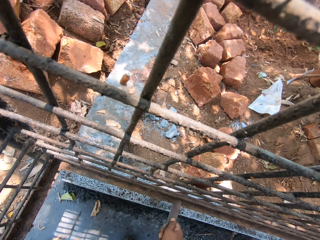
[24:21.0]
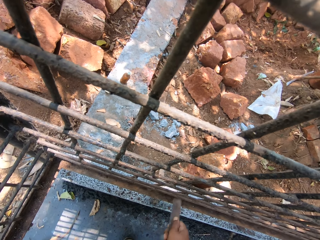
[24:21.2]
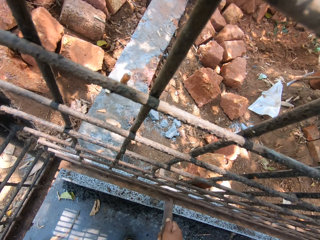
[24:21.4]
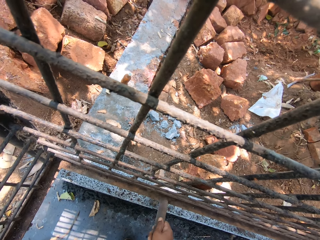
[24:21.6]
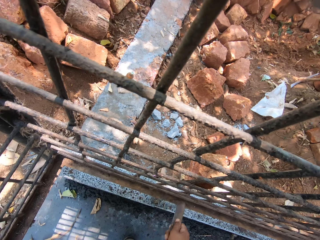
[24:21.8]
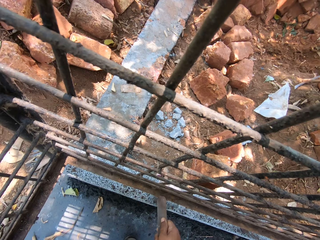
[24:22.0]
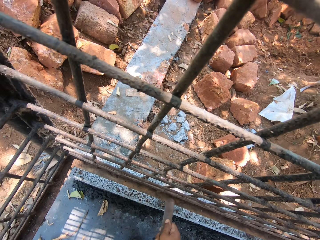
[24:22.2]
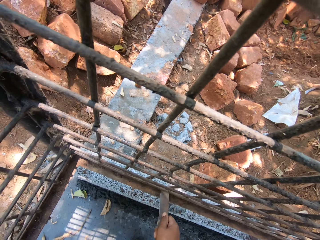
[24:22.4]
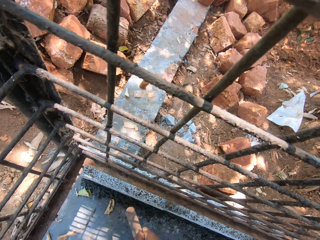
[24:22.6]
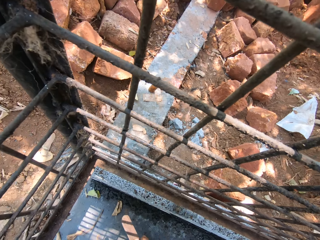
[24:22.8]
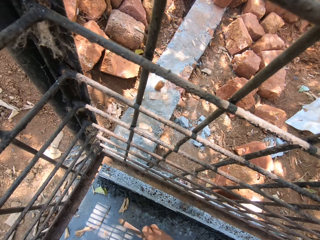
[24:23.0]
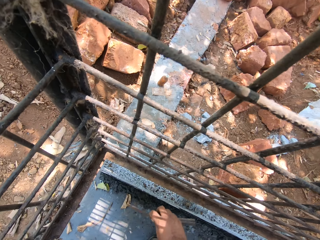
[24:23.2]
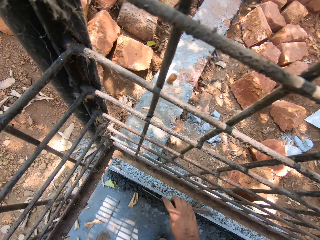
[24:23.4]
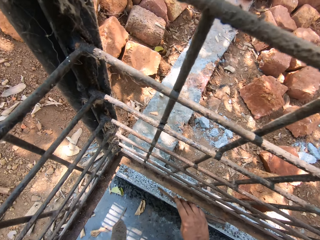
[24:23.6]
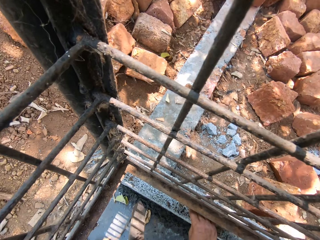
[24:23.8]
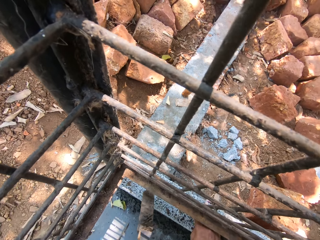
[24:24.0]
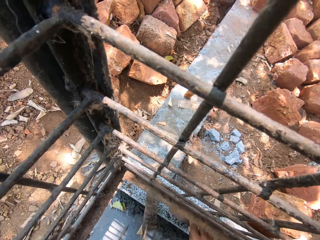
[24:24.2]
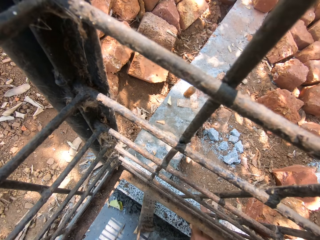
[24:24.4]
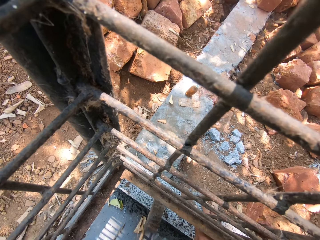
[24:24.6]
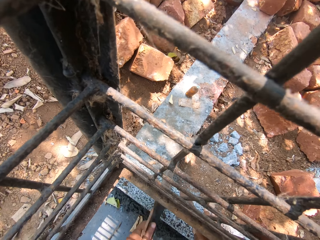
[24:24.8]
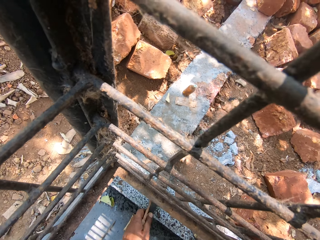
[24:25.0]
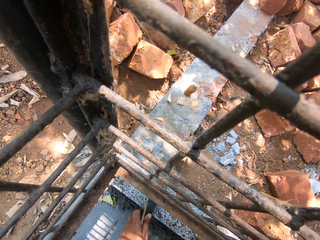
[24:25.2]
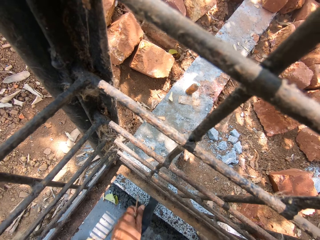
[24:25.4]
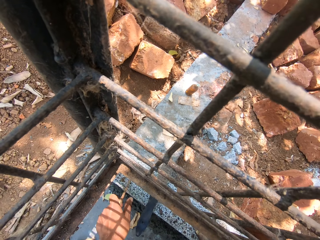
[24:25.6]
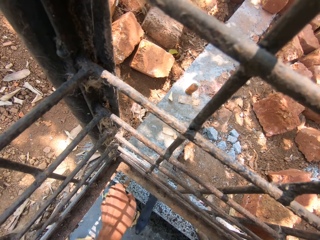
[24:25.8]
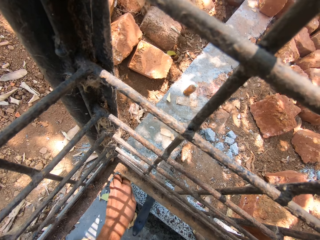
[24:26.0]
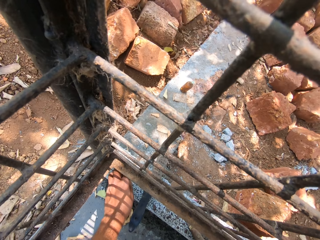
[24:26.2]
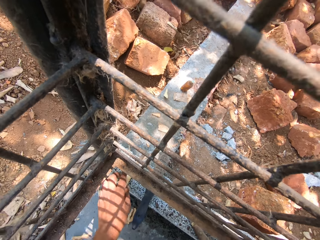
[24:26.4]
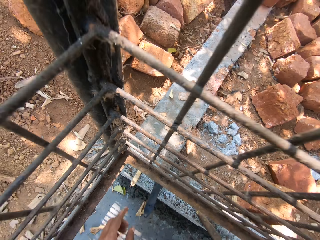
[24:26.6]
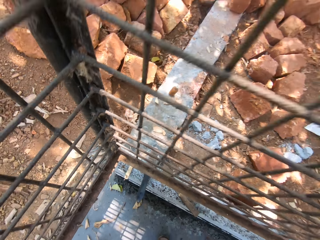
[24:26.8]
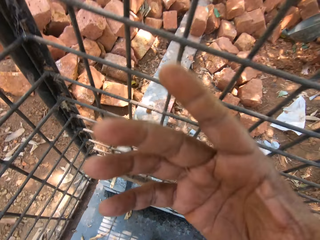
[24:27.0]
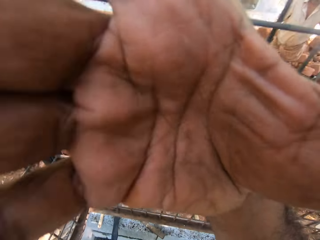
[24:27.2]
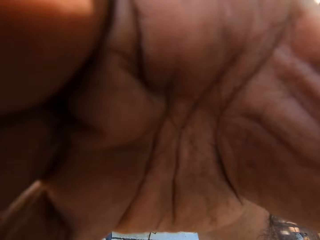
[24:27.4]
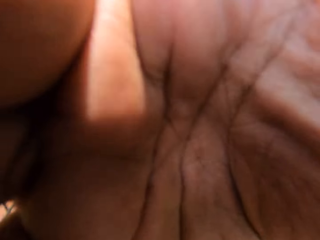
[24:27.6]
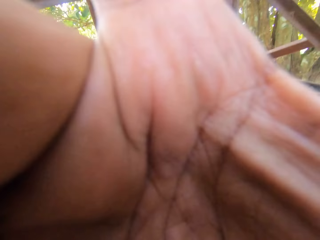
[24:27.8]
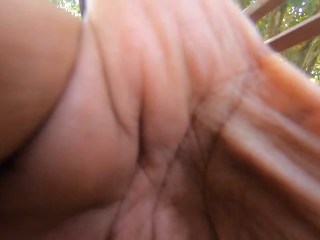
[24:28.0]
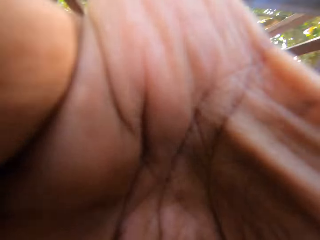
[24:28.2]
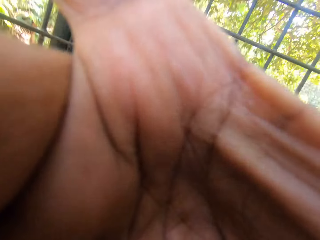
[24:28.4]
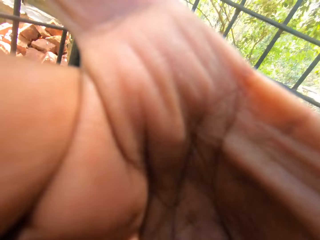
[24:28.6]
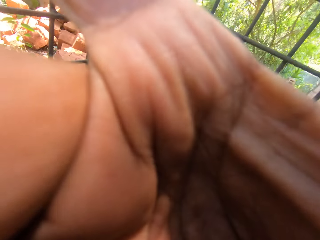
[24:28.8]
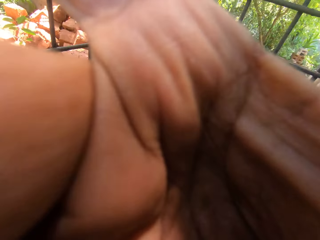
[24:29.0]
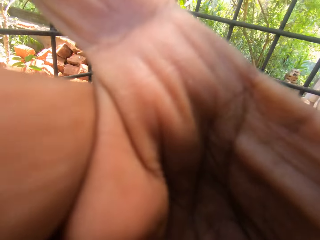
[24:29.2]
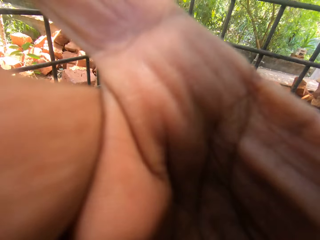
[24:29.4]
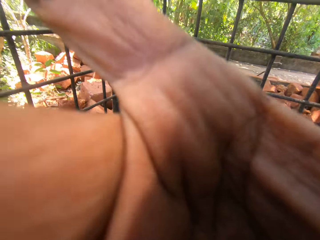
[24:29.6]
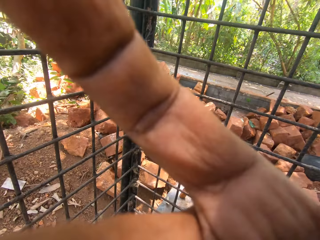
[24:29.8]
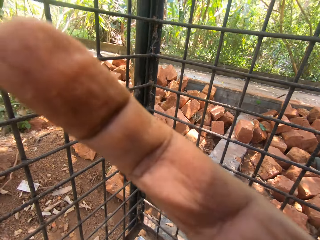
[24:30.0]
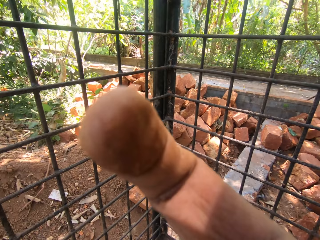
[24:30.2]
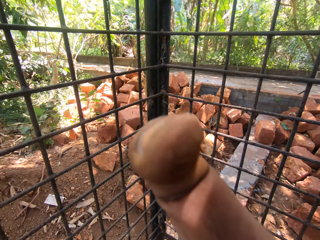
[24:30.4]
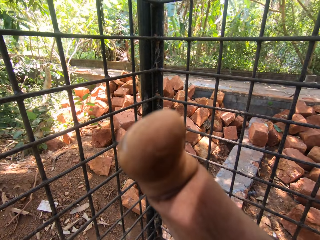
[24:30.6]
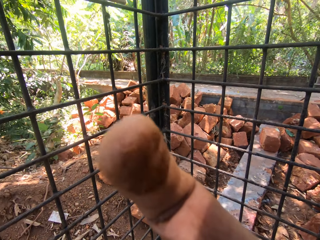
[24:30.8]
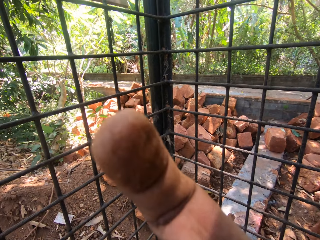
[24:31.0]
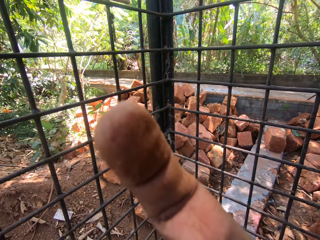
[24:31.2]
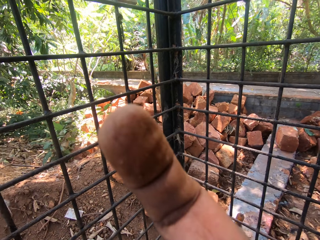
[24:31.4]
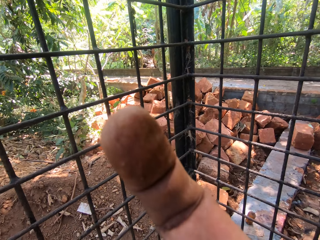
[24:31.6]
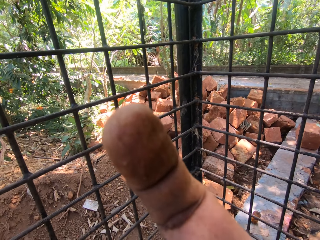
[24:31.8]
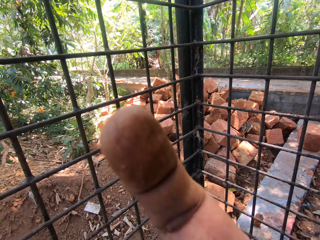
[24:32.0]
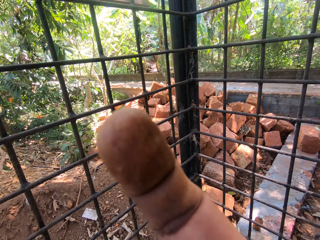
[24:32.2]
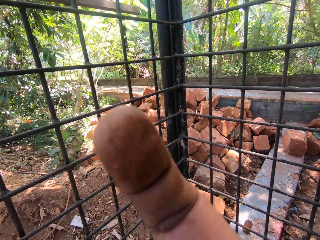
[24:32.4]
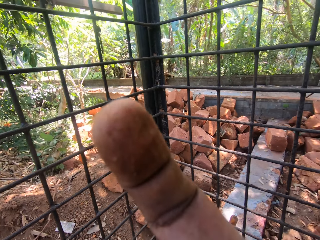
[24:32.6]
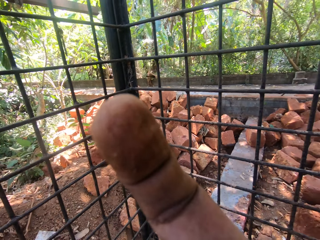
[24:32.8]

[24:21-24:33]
The camera wearer places a hand on a wall. They put a piece of metal on a structure. They place a brush on the wall. They put the piece of metal on the structure again. They place a scraper on the wall. They adjust a camera.

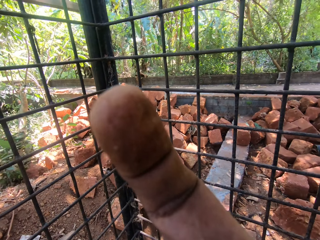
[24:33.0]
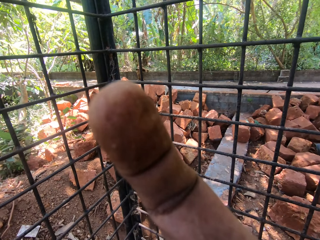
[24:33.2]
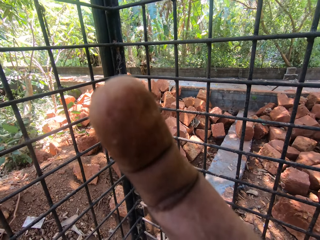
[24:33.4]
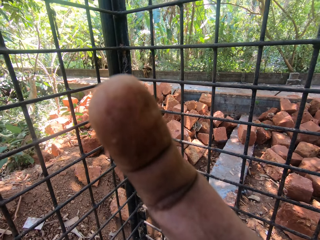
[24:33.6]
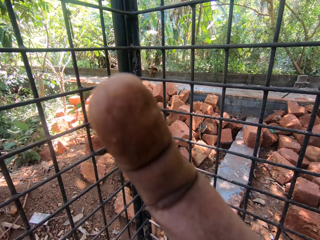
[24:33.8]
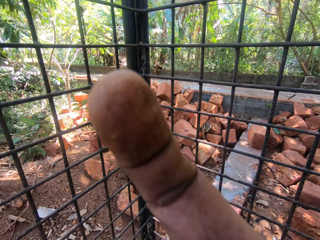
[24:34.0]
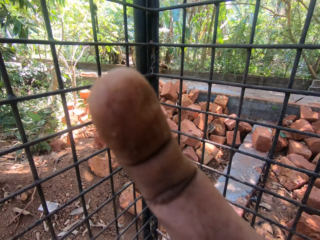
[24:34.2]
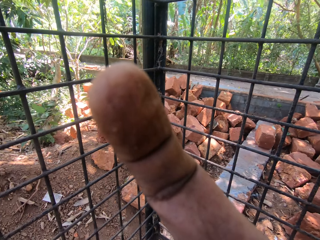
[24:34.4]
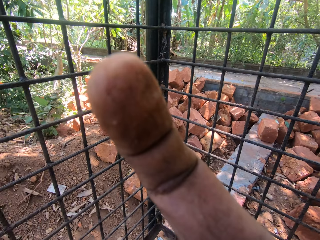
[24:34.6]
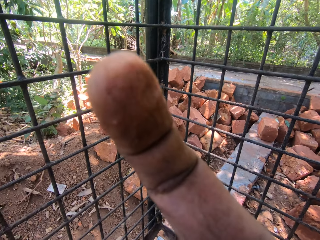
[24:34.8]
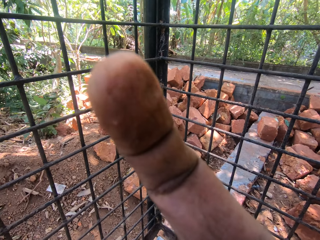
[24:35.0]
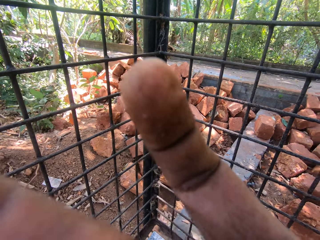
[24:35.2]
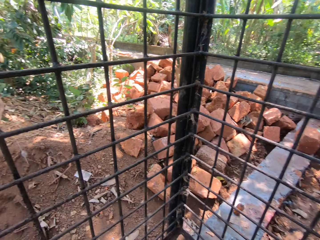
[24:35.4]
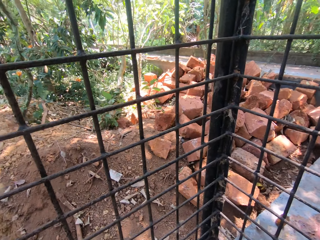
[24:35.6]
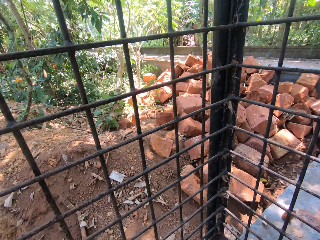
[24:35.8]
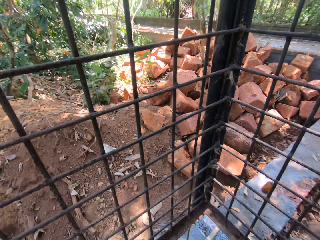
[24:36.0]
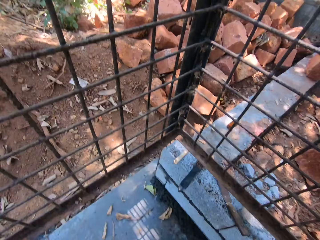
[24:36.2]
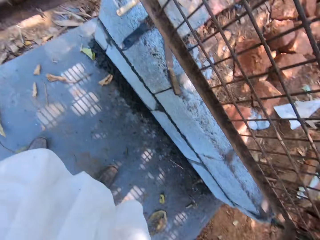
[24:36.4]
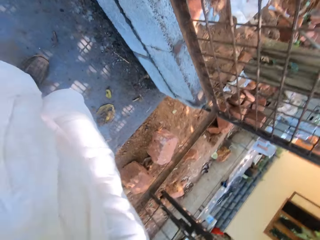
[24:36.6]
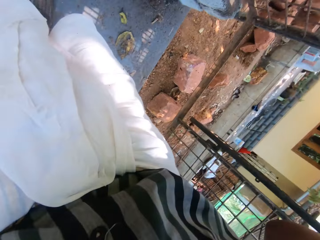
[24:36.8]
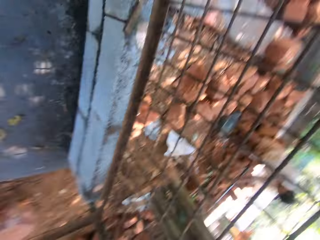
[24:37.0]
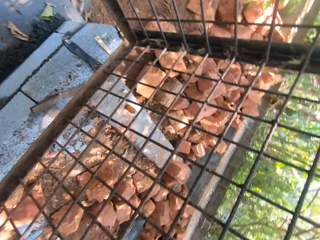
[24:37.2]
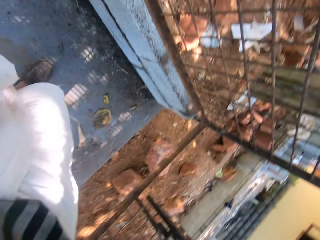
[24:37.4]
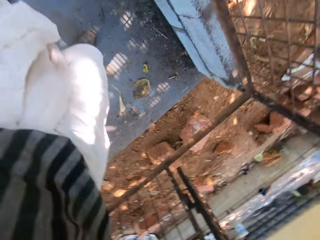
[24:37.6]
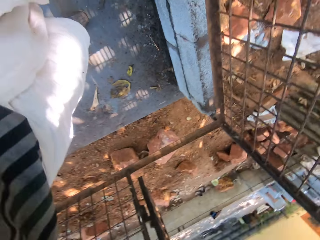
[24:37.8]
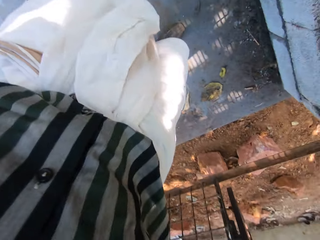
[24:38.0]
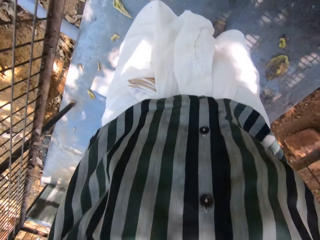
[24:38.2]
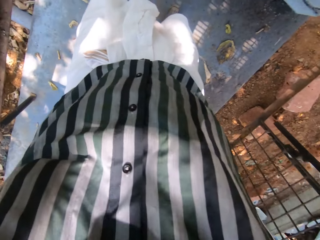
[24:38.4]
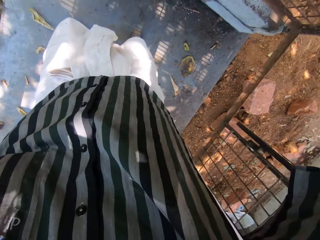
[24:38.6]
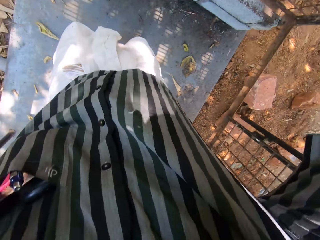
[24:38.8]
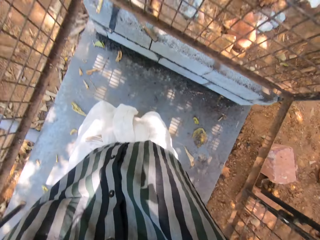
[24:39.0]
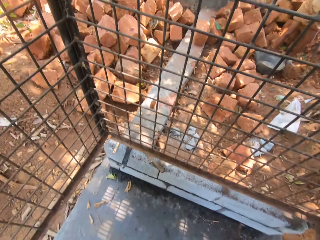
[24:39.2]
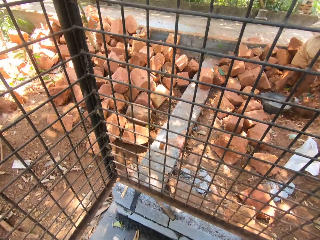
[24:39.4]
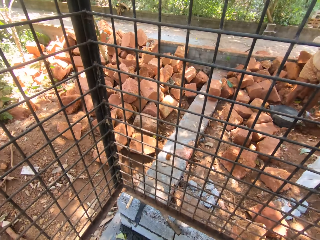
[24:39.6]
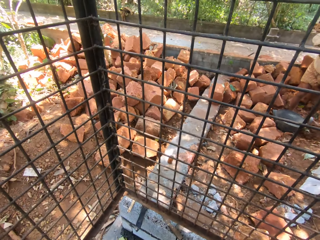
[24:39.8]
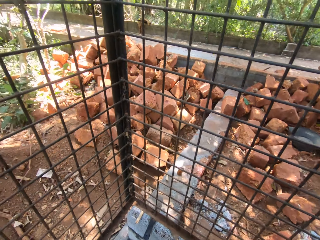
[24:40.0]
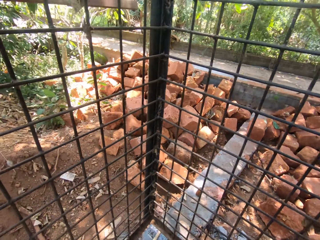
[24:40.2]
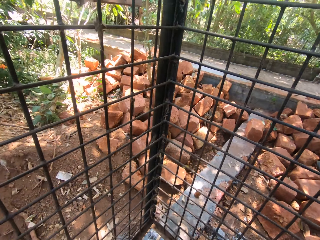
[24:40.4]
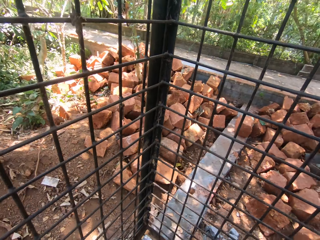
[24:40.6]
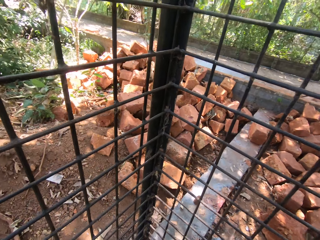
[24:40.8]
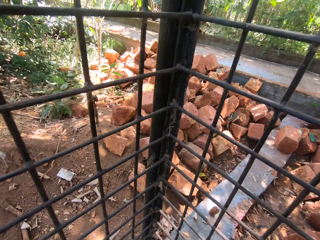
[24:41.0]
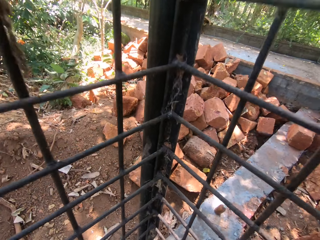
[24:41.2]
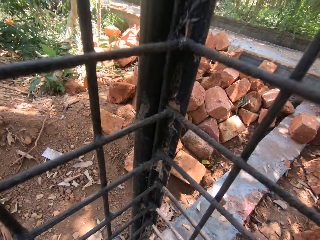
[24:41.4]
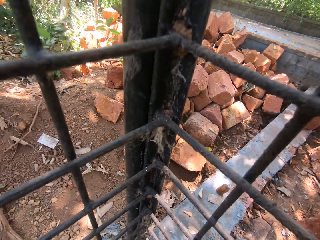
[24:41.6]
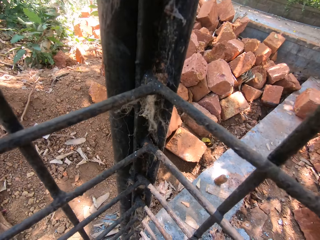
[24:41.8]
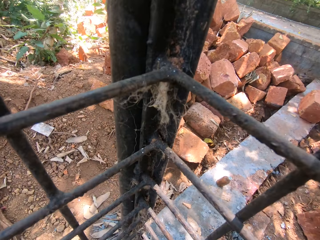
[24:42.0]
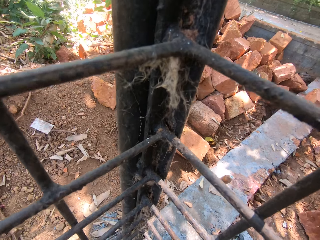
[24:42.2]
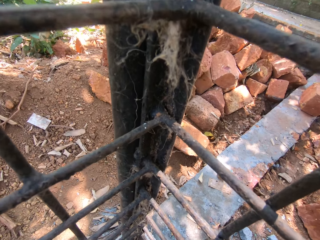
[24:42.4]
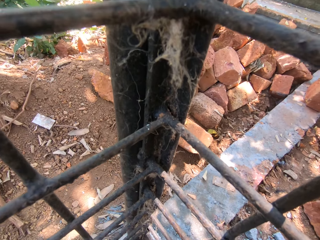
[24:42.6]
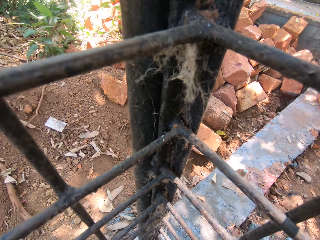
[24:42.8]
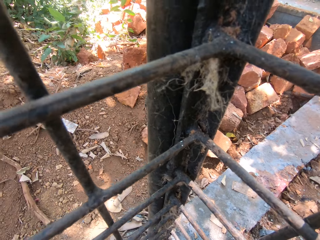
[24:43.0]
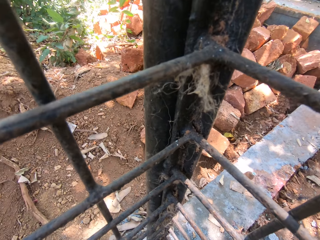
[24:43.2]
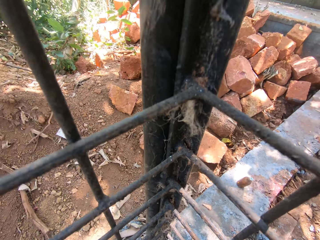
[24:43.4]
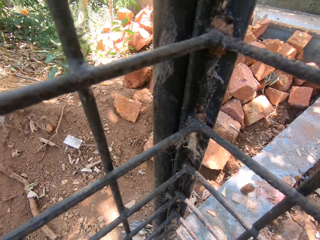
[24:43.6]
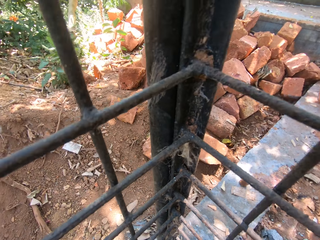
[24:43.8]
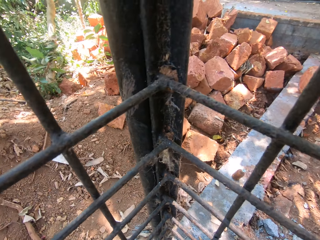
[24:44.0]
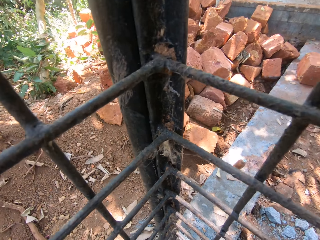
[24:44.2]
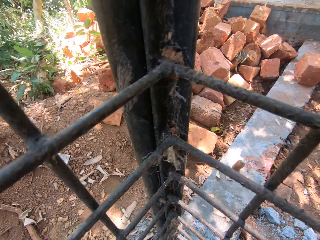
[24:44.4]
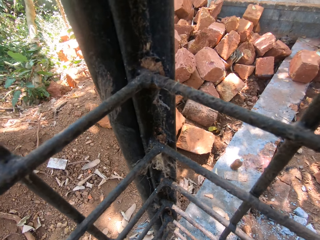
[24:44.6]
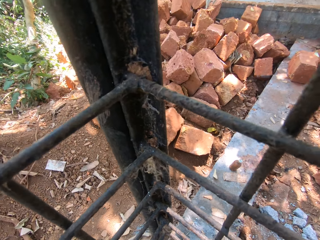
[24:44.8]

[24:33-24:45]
The camera wearer looks around.
